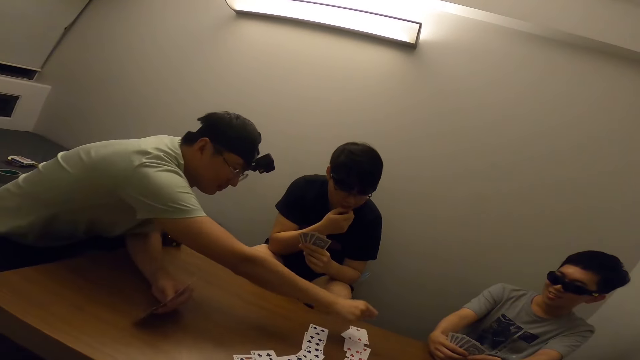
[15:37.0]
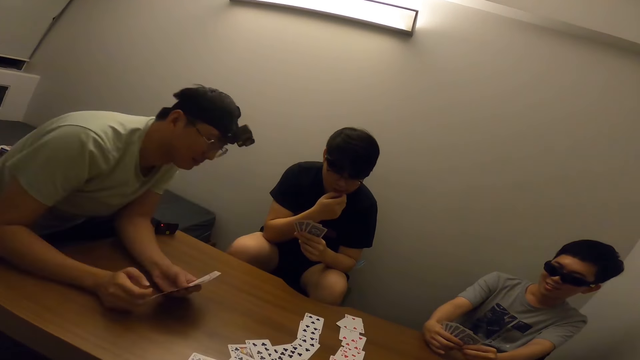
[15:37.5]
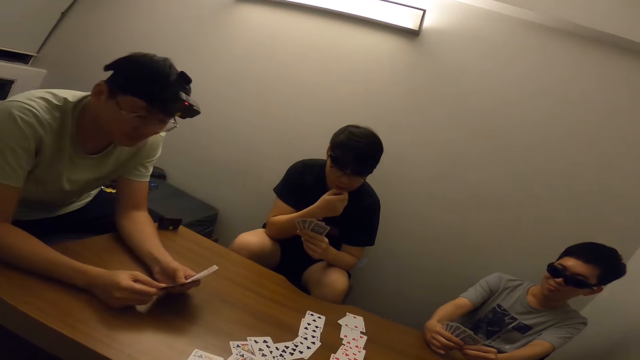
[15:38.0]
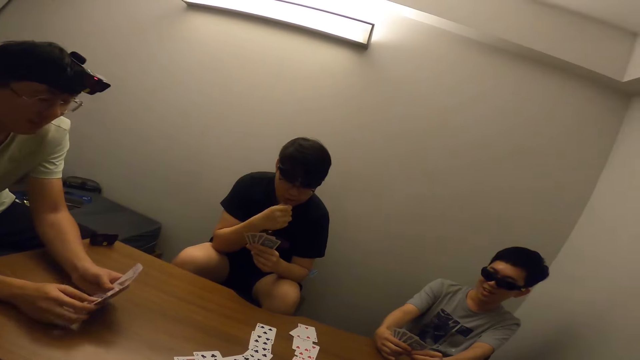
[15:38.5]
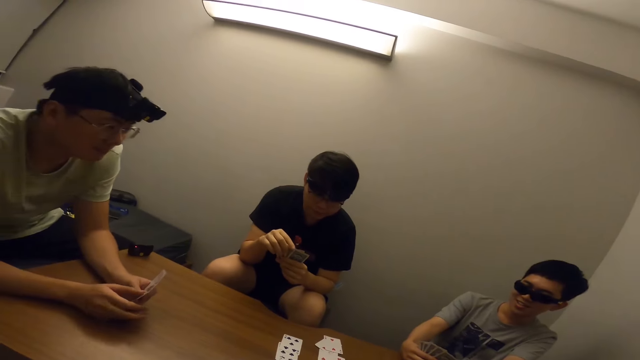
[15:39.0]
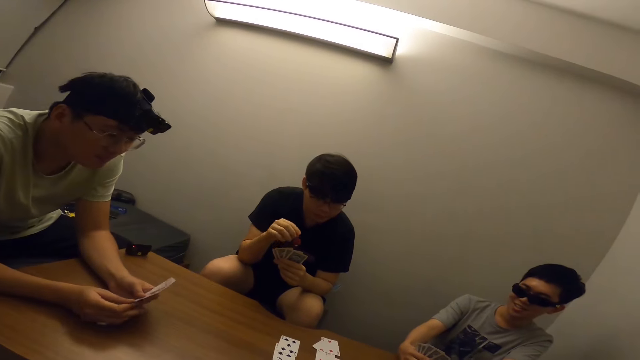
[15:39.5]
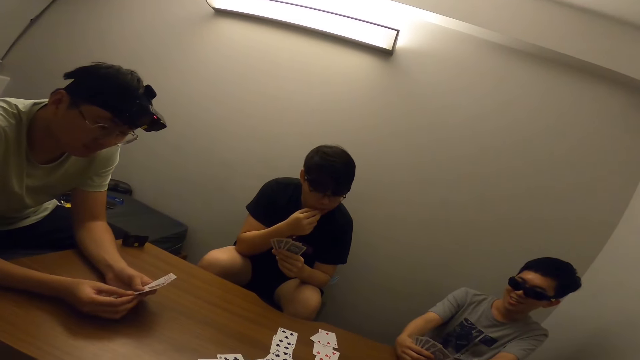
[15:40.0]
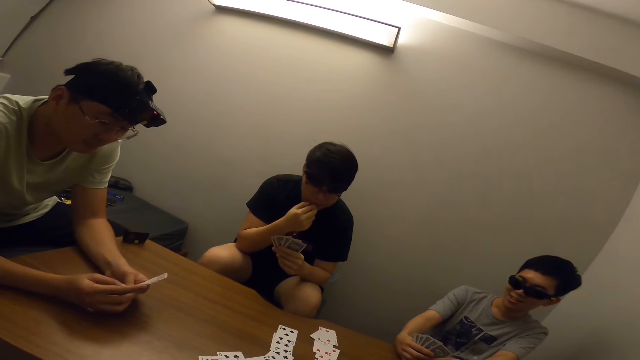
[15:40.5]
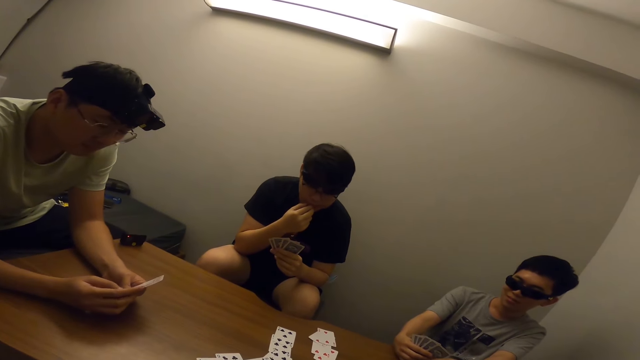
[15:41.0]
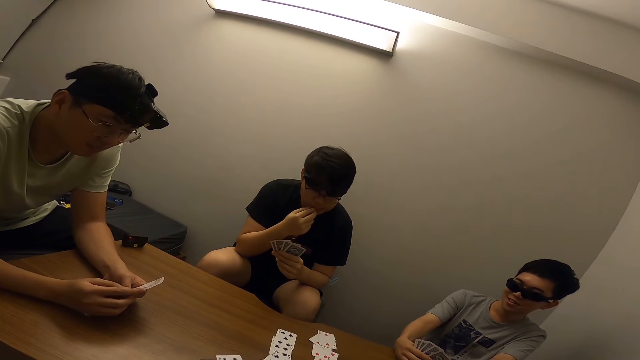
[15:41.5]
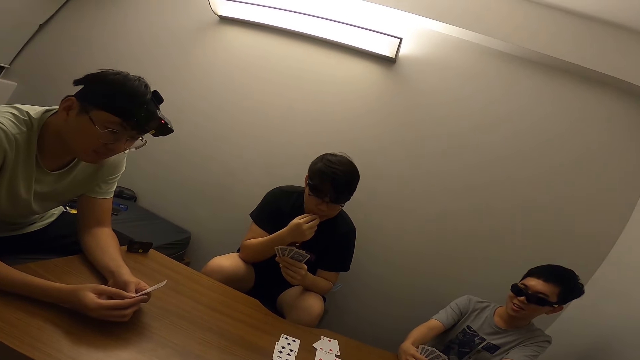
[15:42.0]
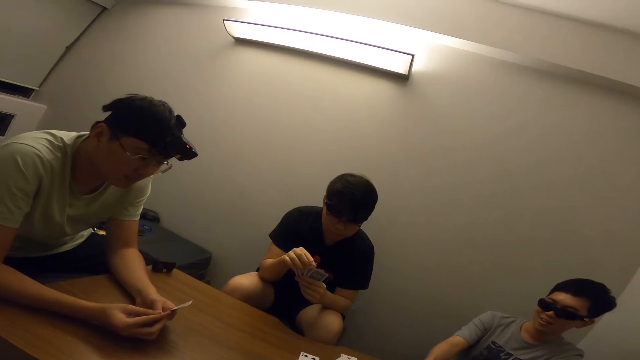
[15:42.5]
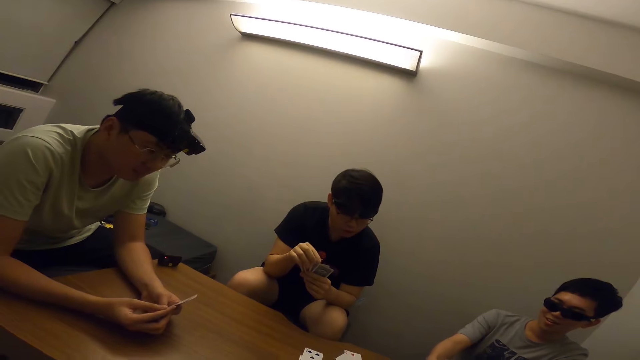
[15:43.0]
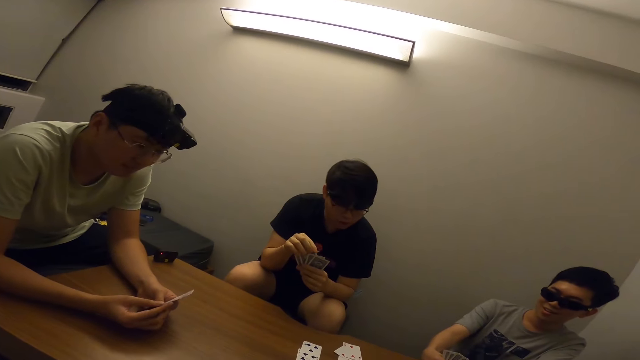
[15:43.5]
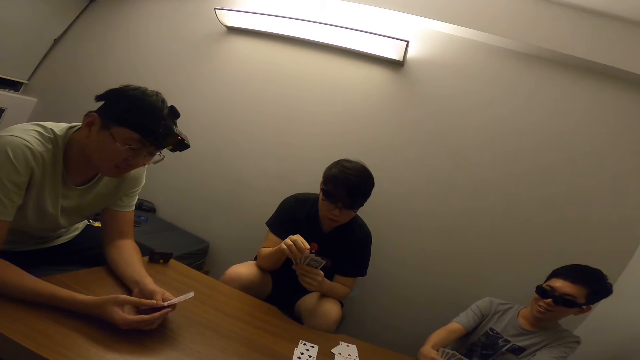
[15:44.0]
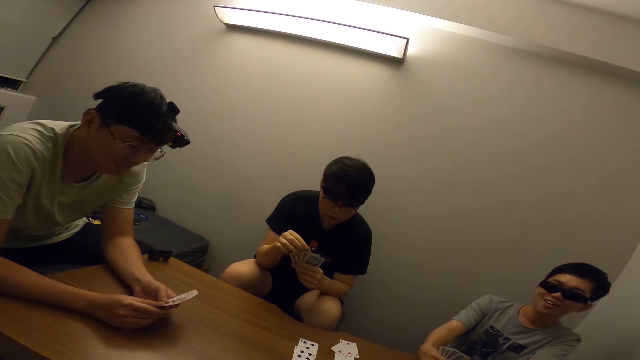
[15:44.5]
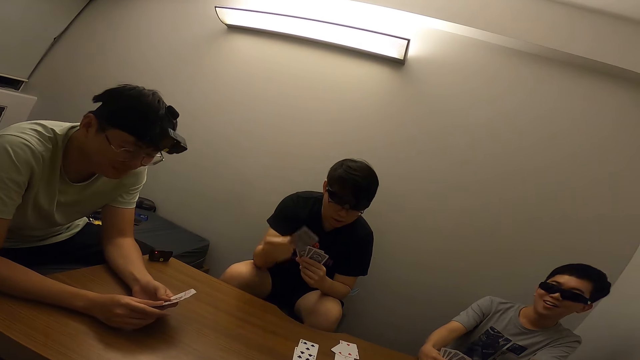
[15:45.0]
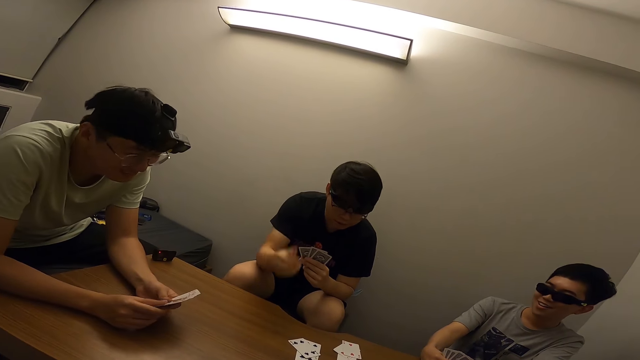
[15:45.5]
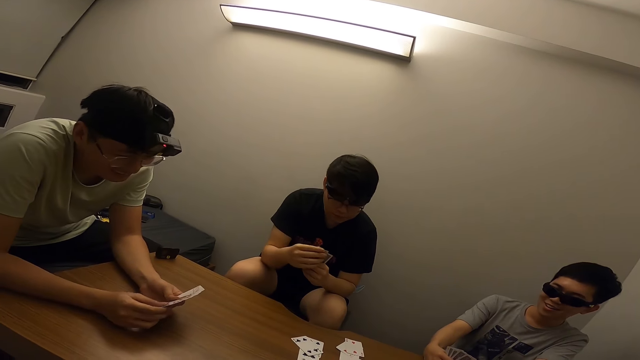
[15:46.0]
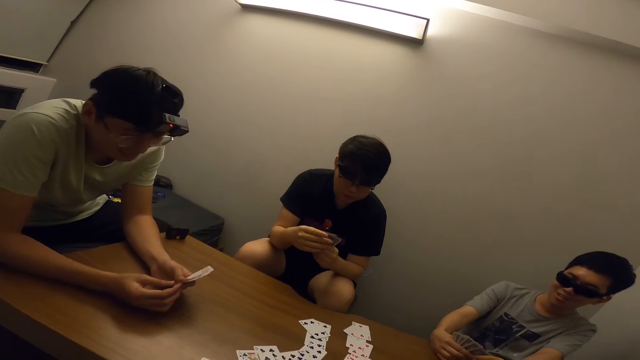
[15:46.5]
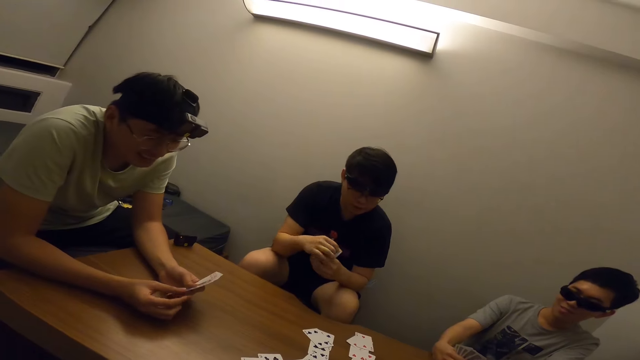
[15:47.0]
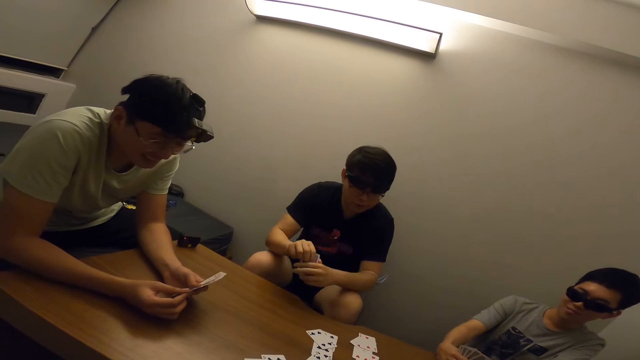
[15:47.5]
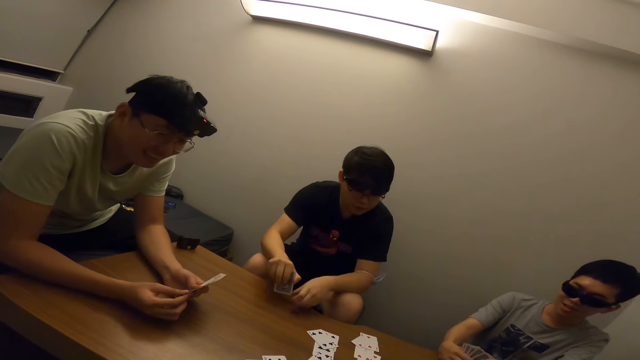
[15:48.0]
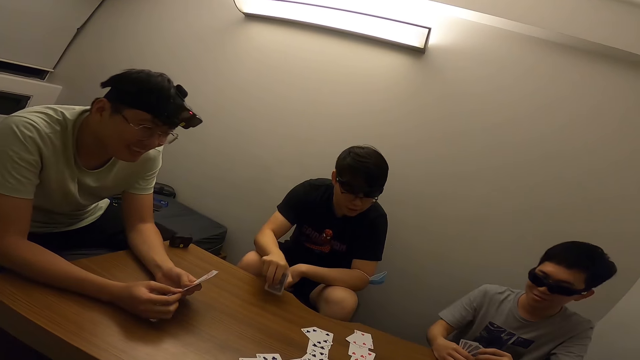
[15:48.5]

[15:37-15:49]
A person draws a card on the table. A man places a card on the table with his right hand. The camera wearer interacts with the man and other men. Another man places a card on the table with his right hand. Someone draws a card. The second man moves the card in his left hand to his right hand and hits the card in his right hand on the table.

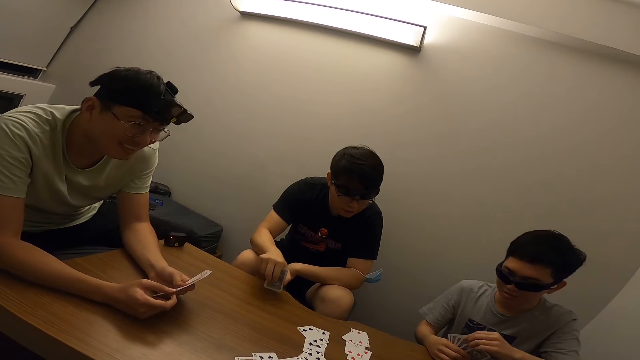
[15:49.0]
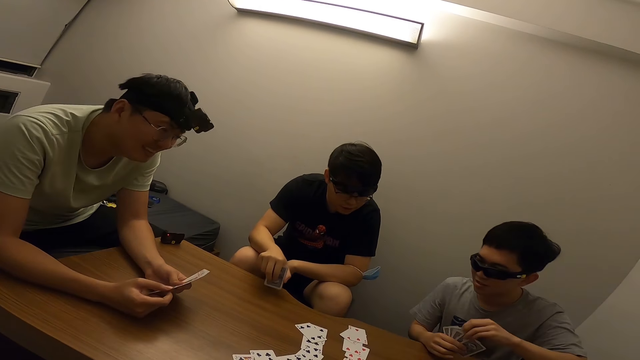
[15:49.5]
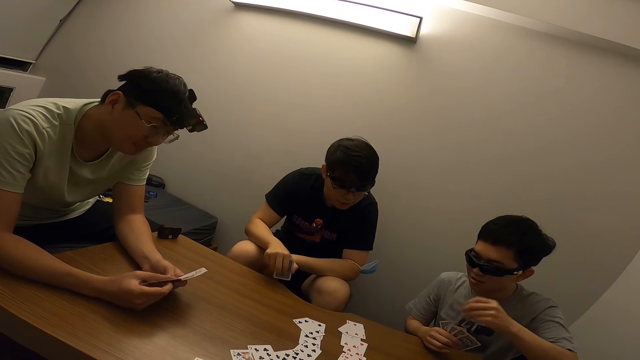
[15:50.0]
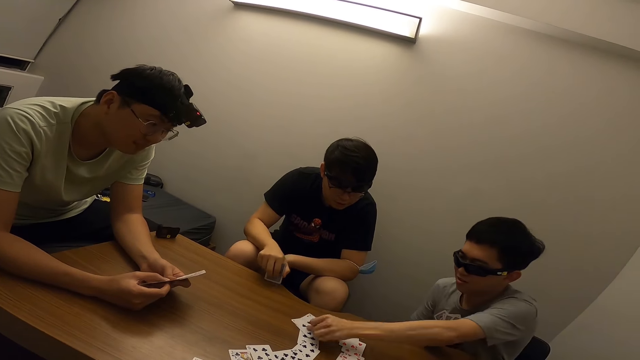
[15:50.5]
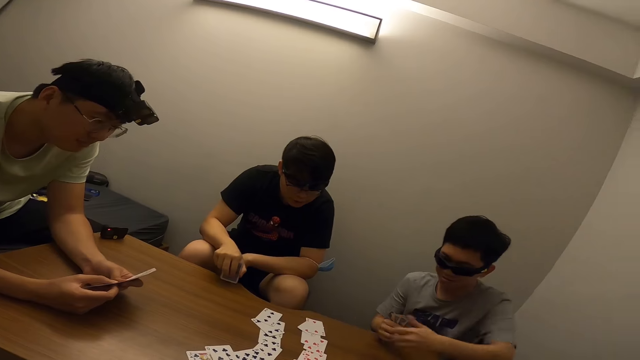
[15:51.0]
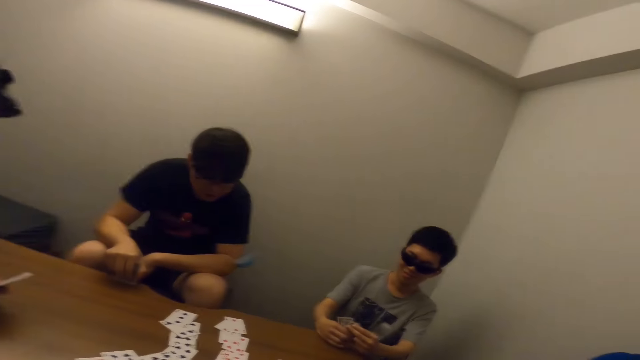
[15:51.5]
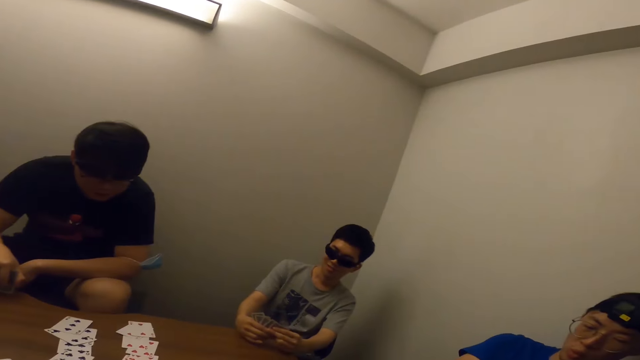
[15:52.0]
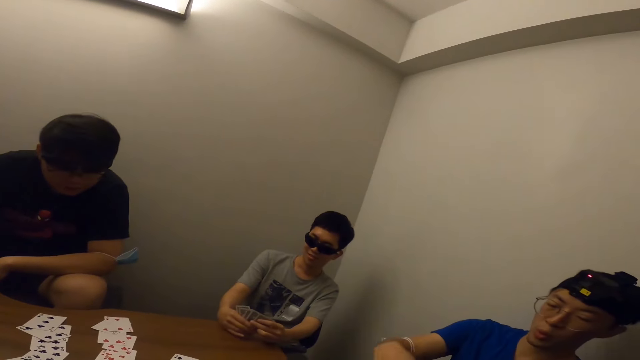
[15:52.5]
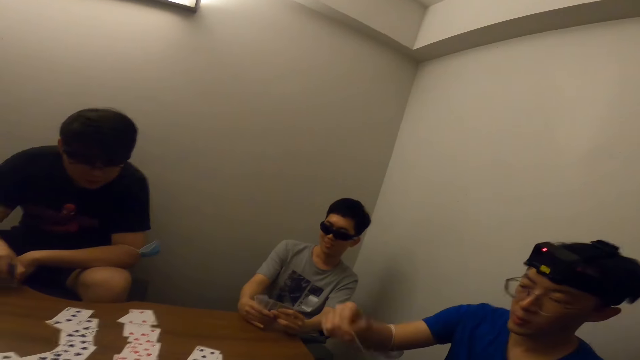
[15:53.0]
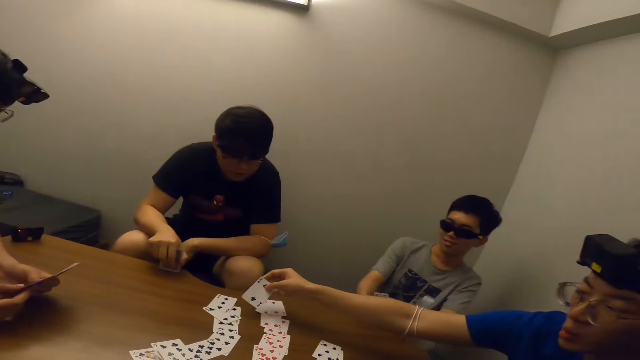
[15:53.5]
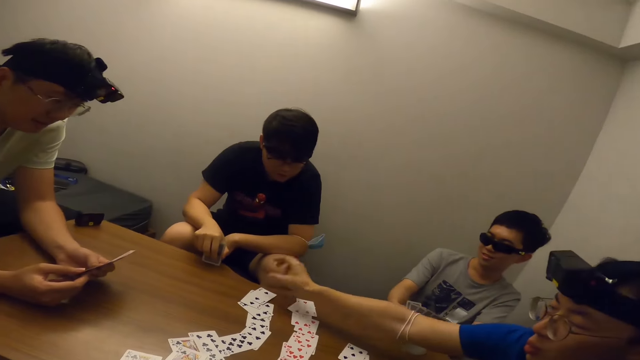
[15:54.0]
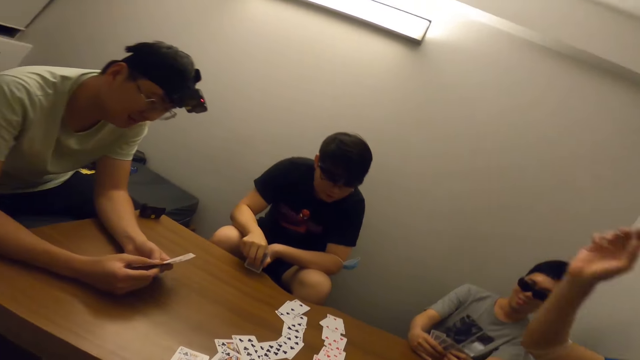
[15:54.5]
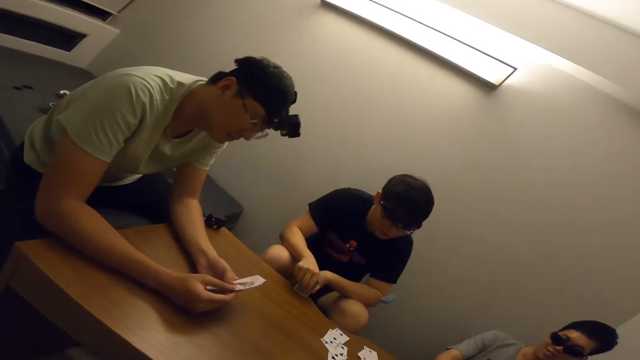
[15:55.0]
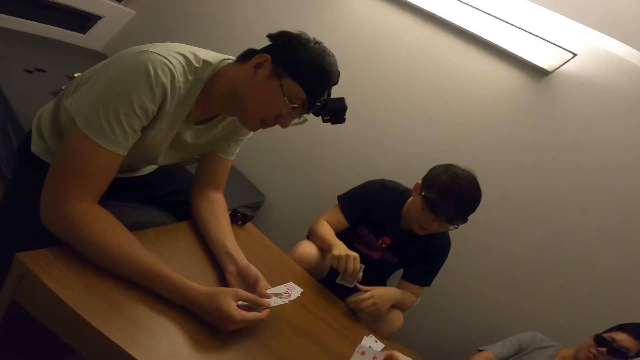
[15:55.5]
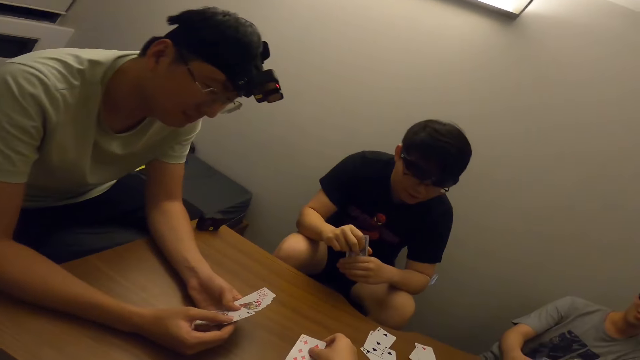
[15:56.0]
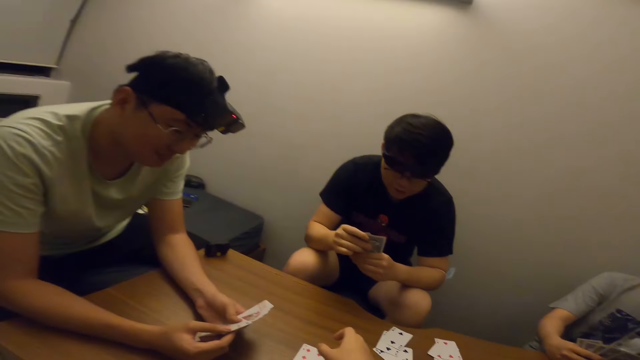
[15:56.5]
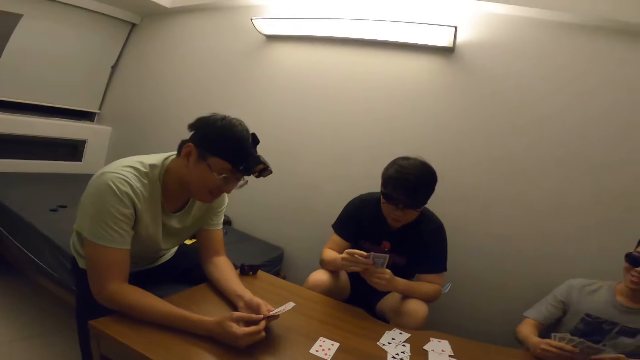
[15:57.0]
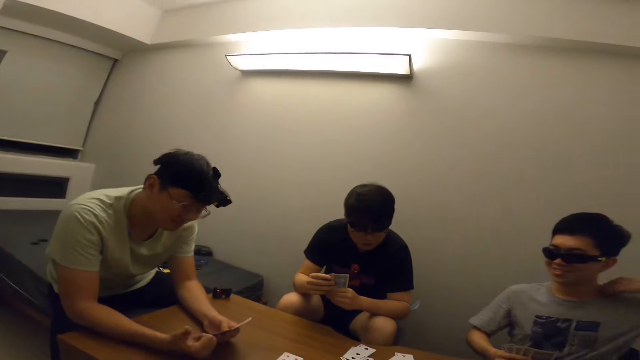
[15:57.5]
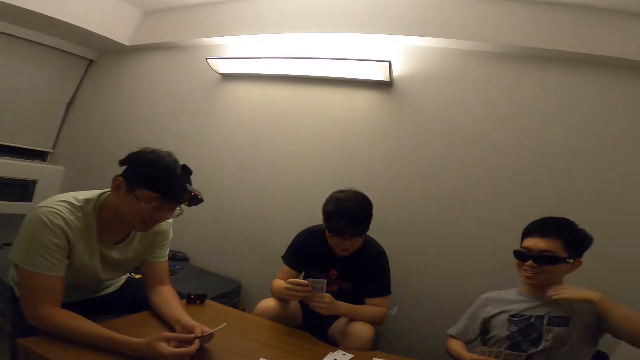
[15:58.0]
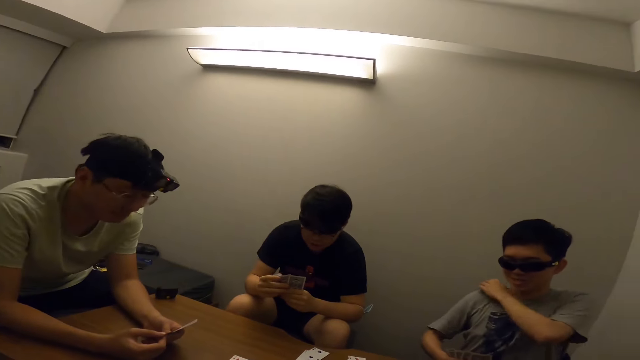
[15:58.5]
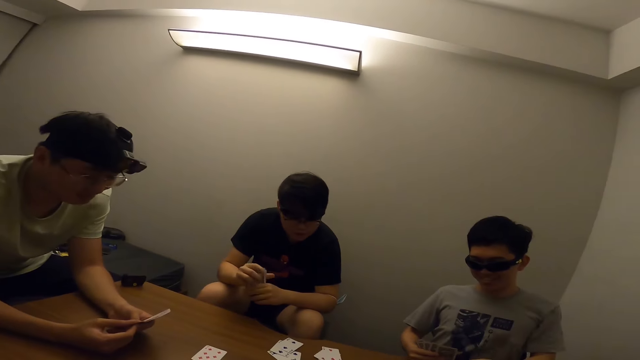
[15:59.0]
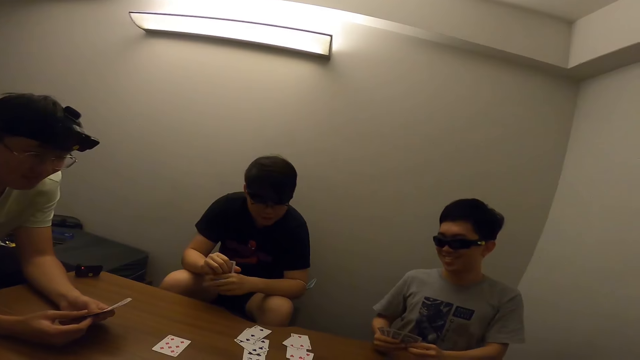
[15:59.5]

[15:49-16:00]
A man places the card in his left hand on the table. A person draws a card on the table. Another person draws a card. Another man places the card in his right hand on the table. The camera wearer places the card in his right hand on the table. He adjusts his shirt with his left hand. The first person touches his shirt. The first man interacts with the other men and the camera wearer.
